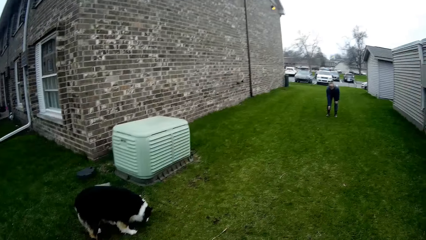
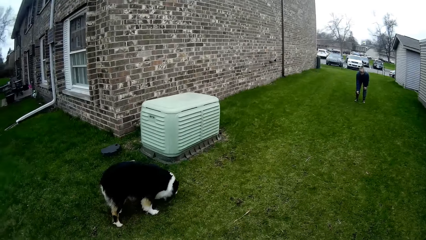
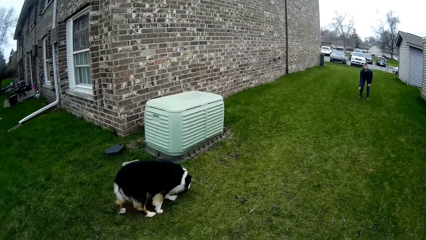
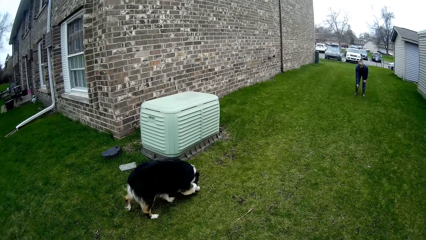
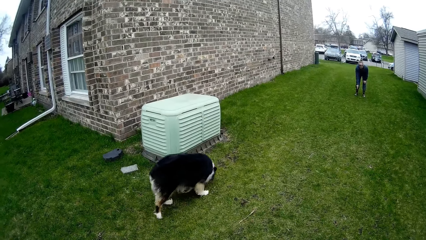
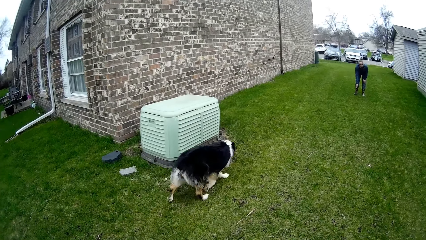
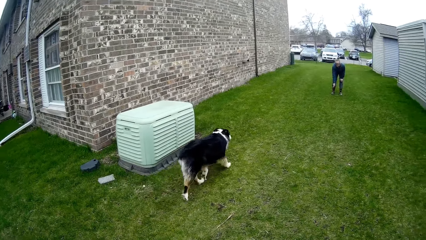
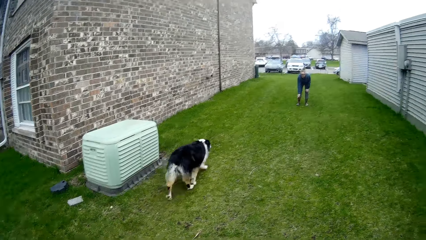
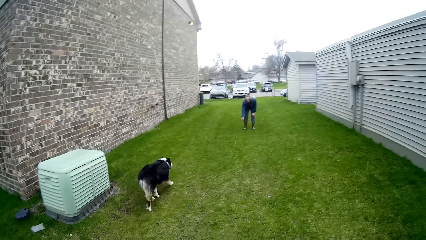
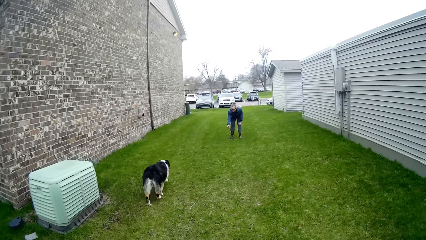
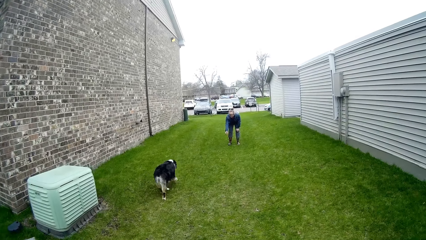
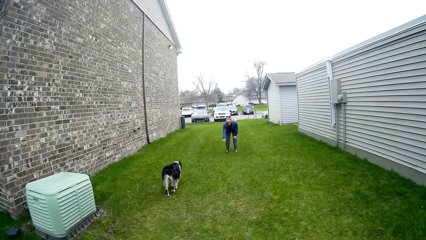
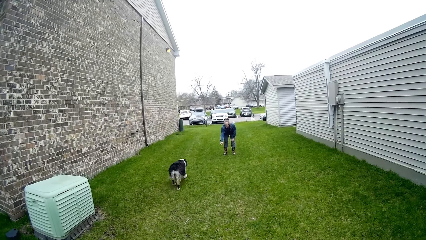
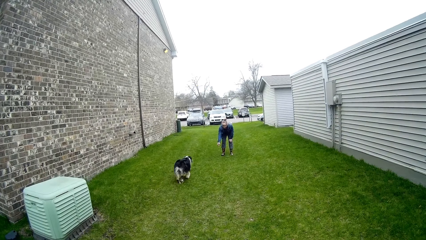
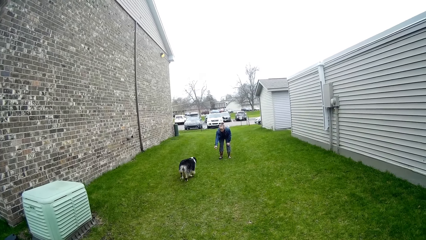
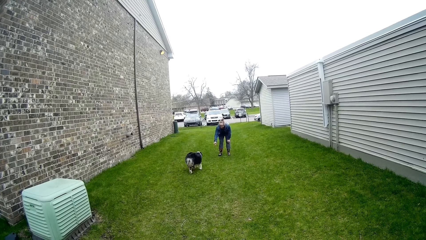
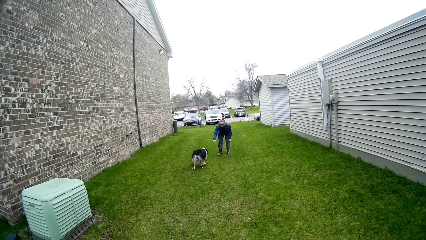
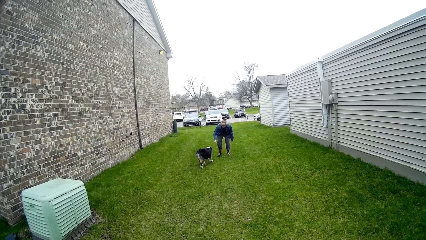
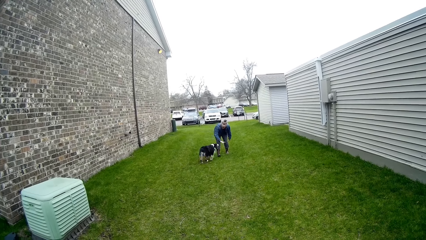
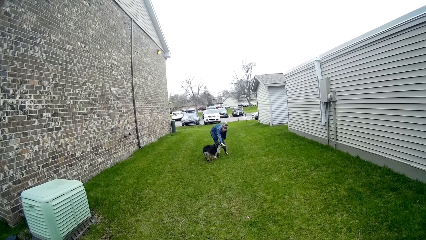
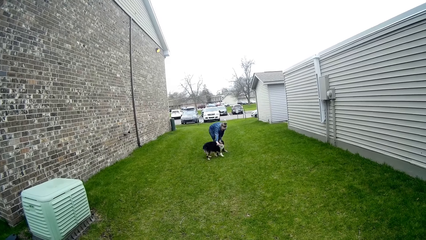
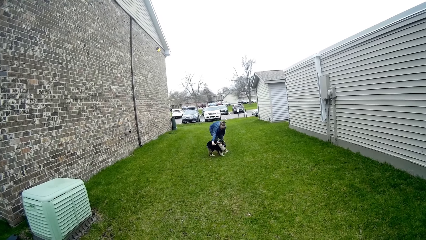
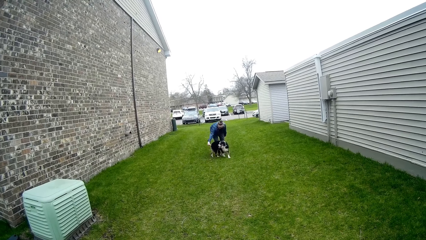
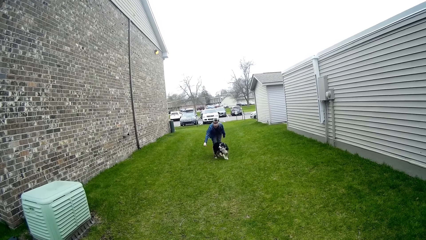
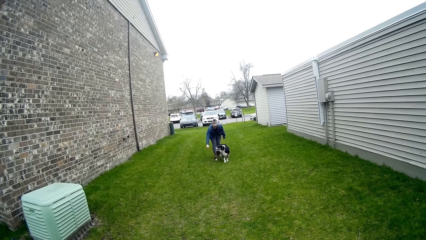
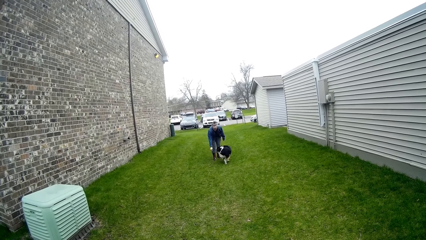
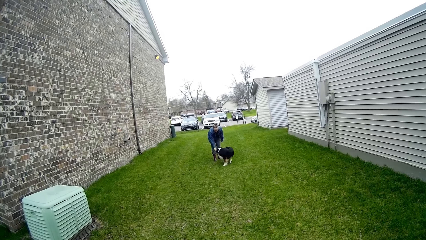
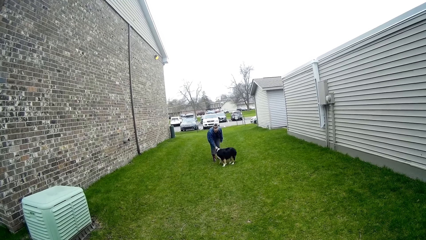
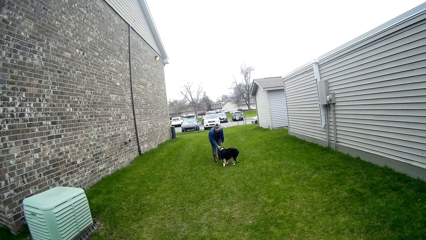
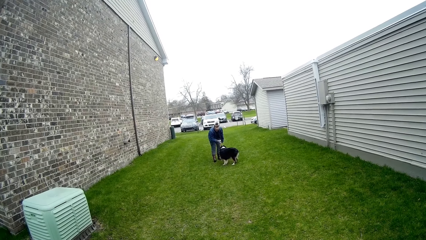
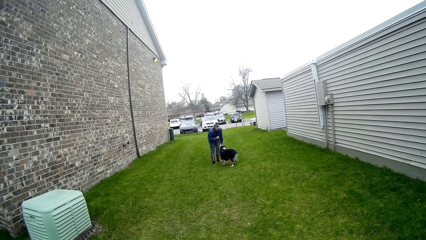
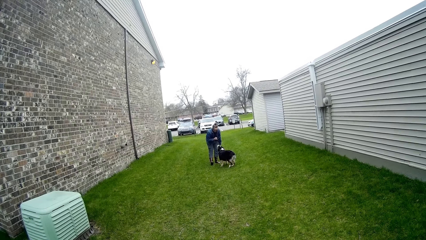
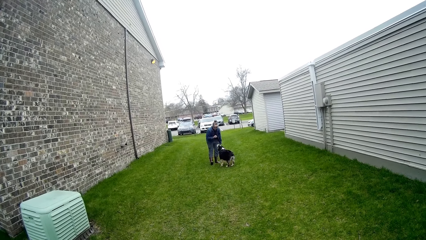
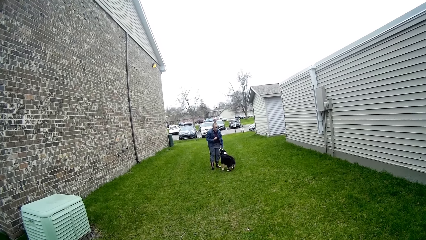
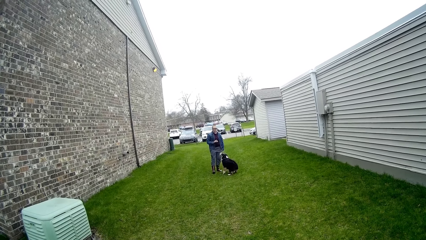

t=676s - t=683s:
The woman interacts with the dog.

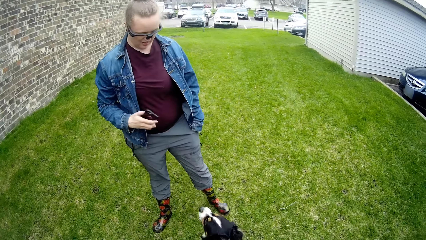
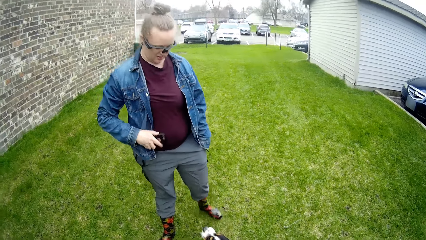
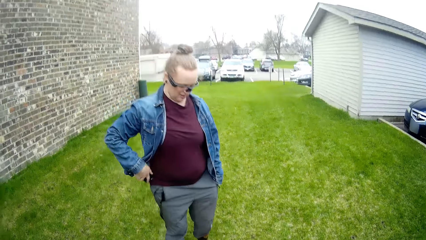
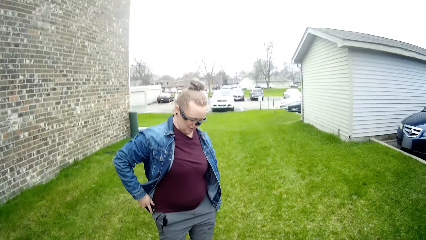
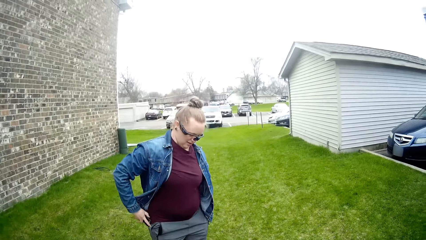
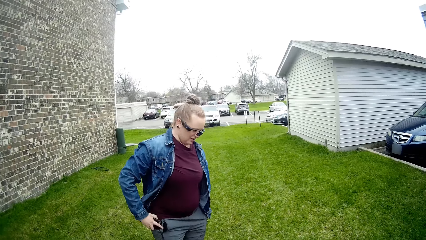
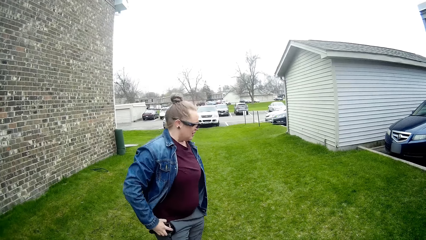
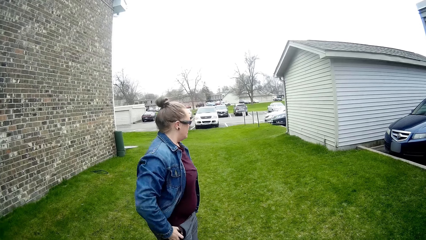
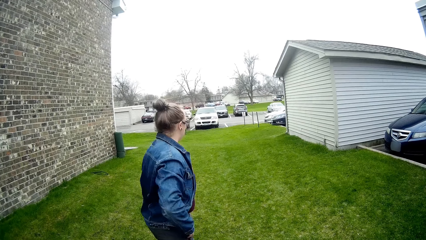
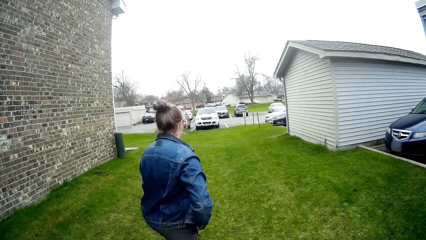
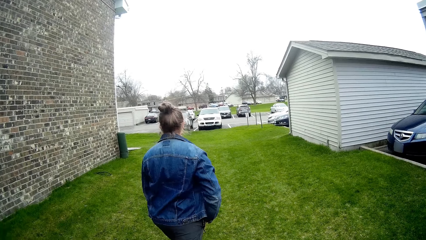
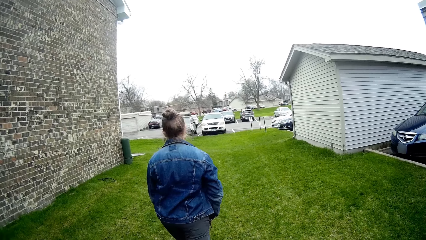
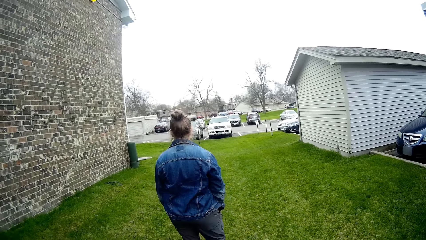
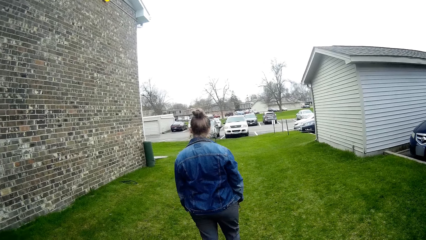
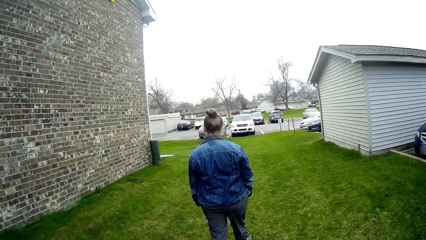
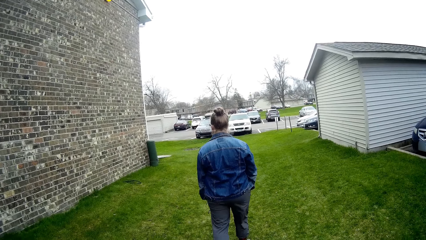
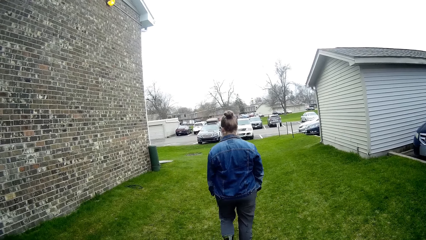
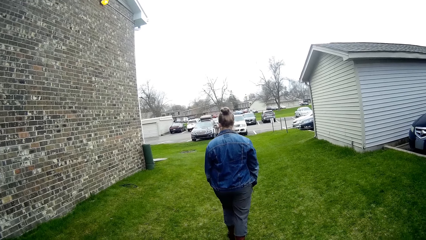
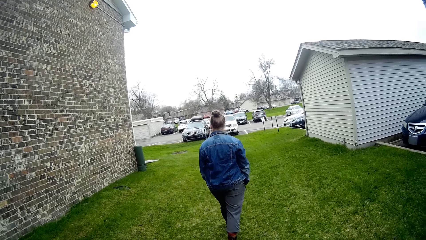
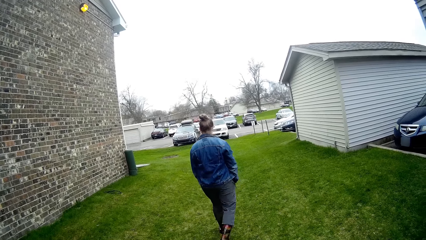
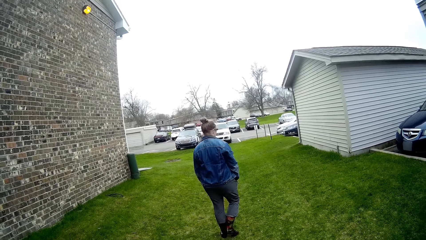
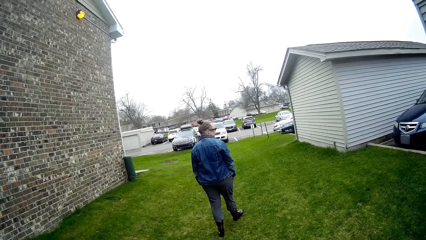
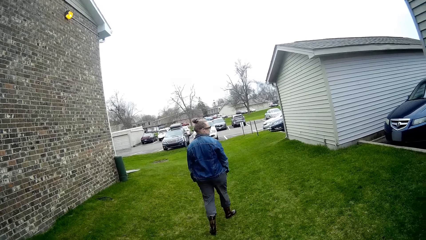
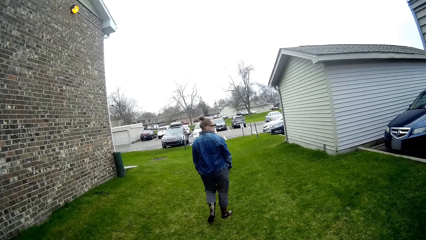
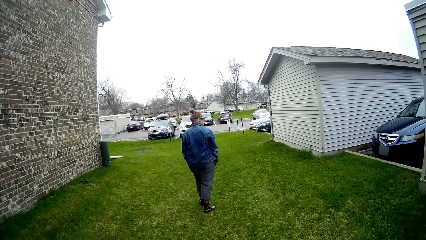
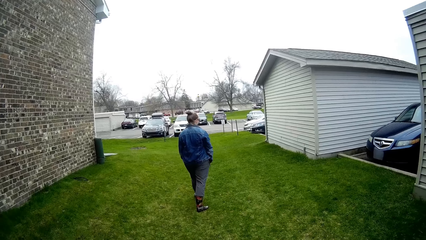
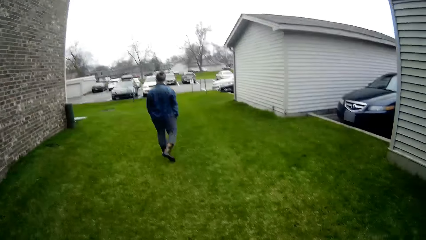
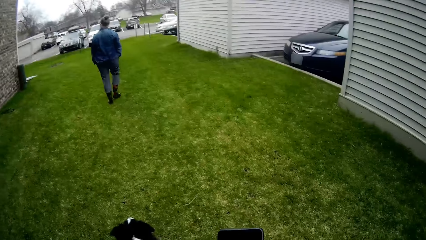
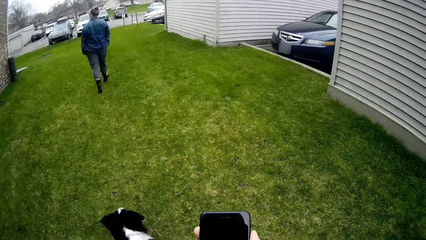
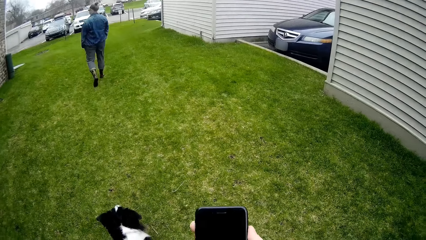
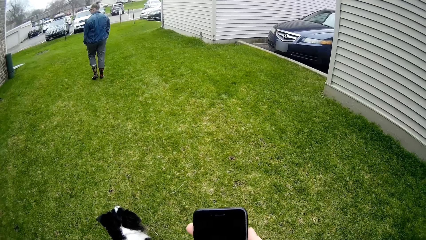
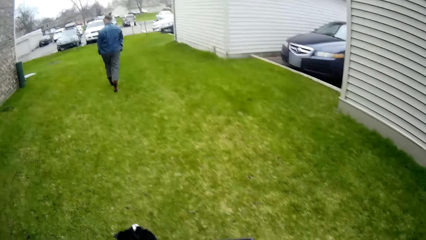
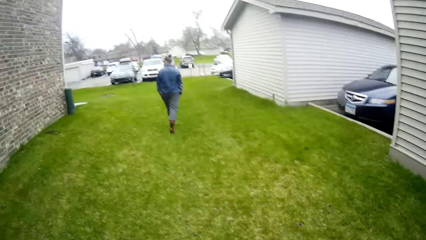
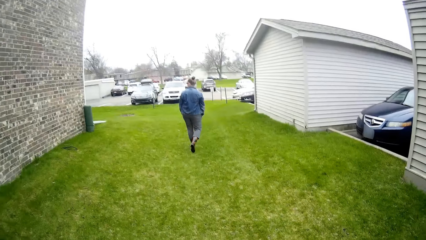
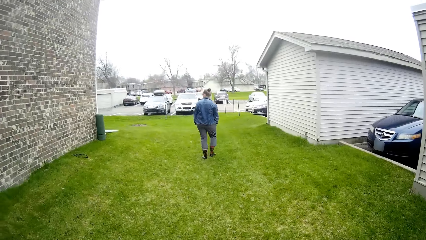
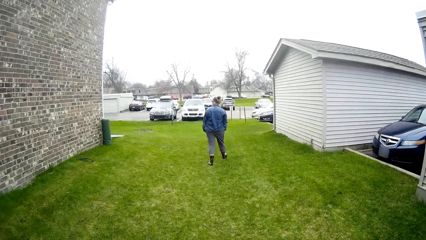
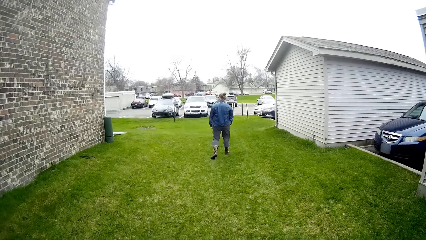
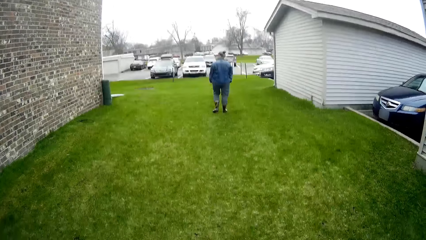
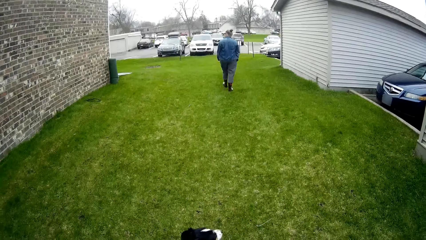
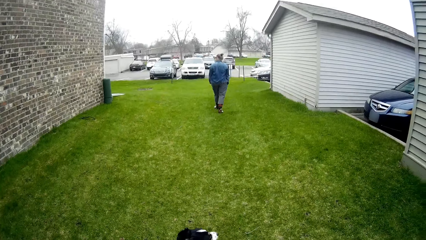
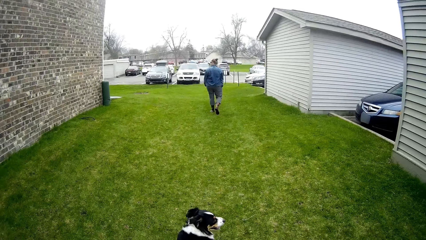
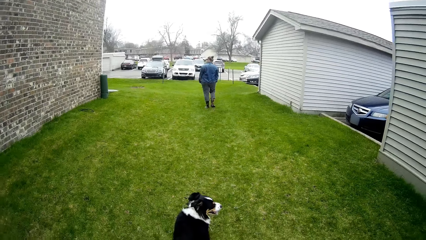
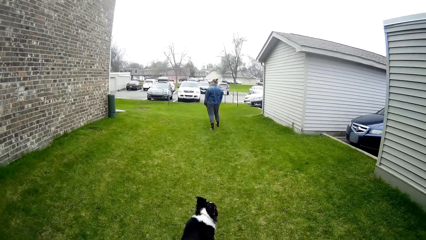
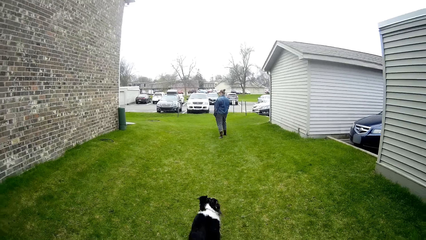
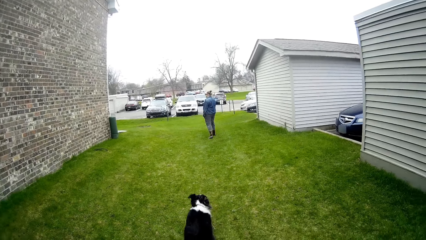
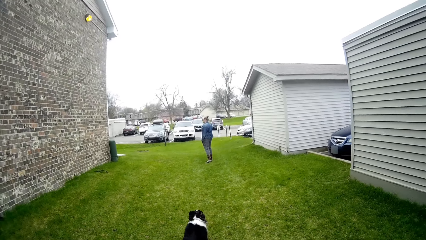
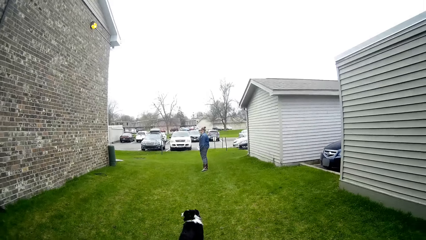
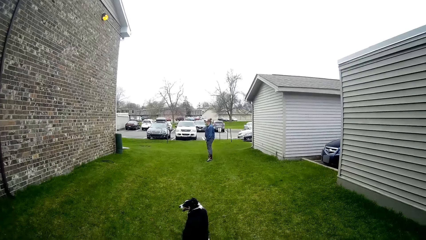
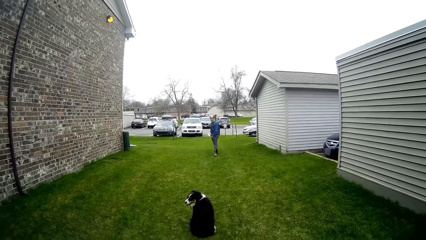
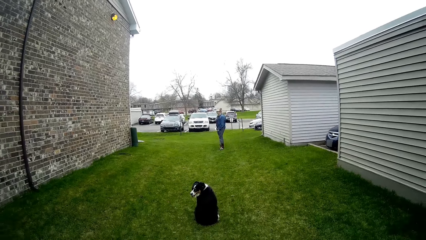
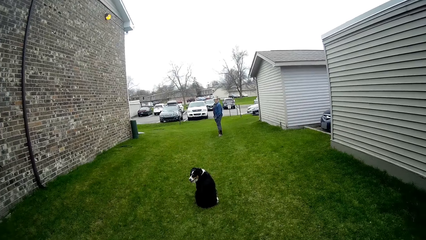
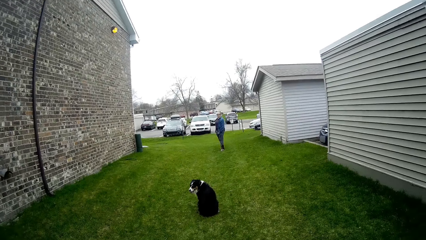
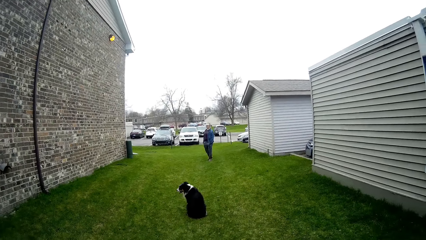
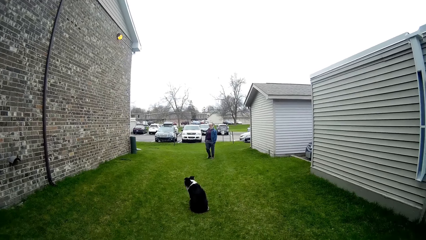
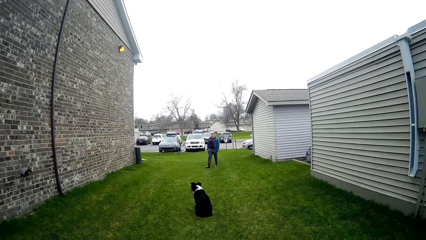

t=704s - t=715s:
The woman puts the phone in her pocket with her right hand. The camera wearer holds a phone with his right hand. He walks around.
